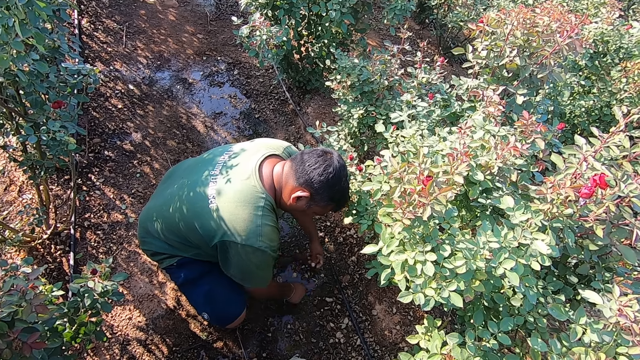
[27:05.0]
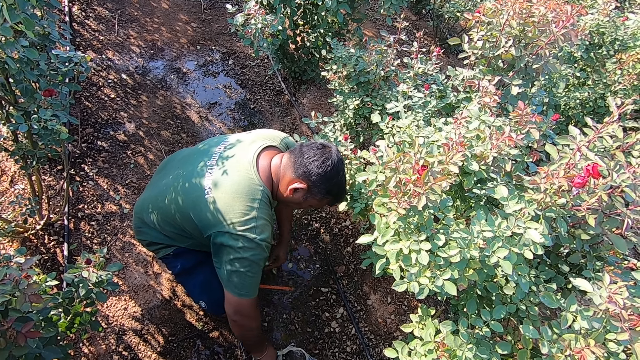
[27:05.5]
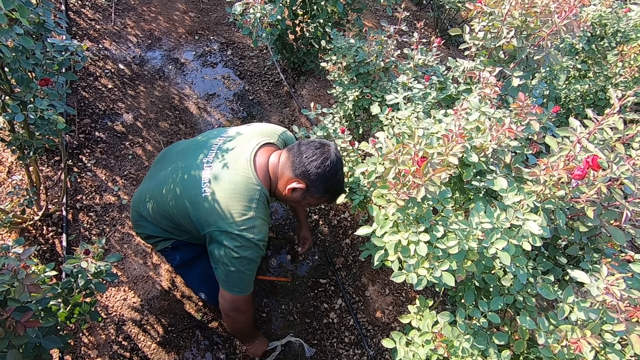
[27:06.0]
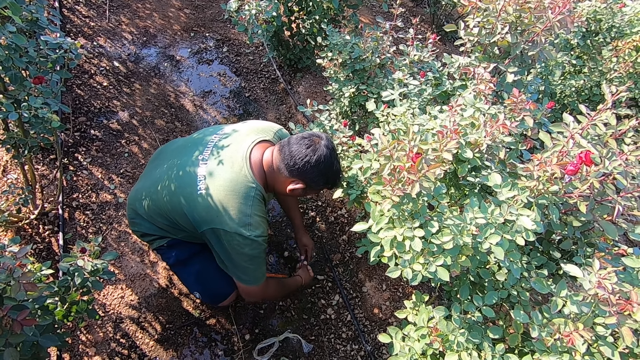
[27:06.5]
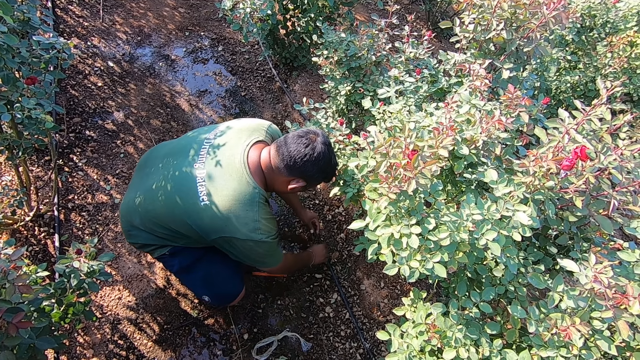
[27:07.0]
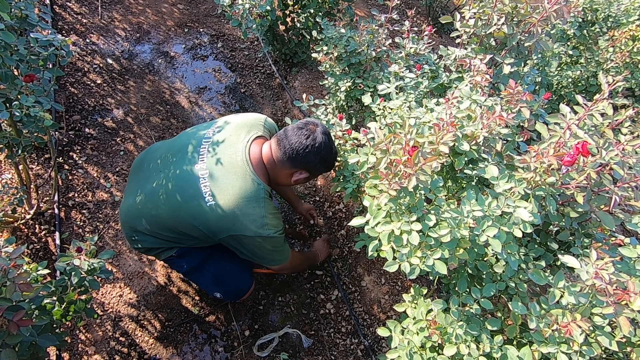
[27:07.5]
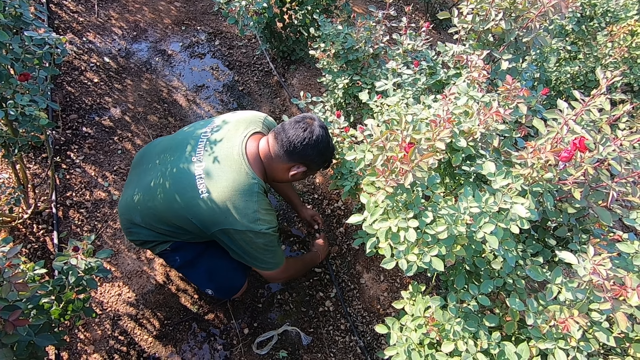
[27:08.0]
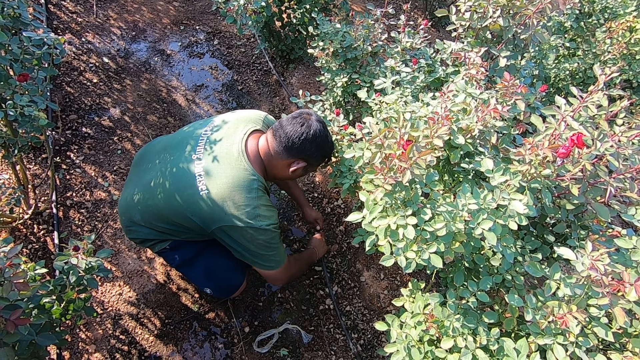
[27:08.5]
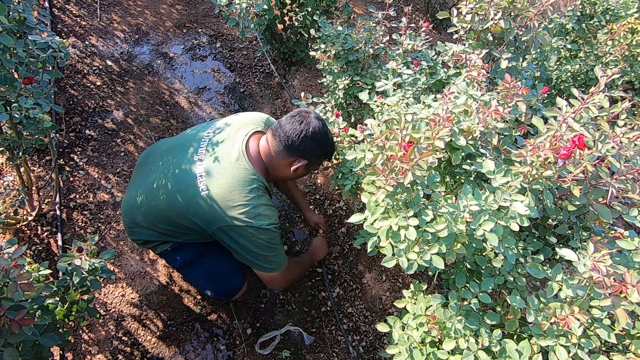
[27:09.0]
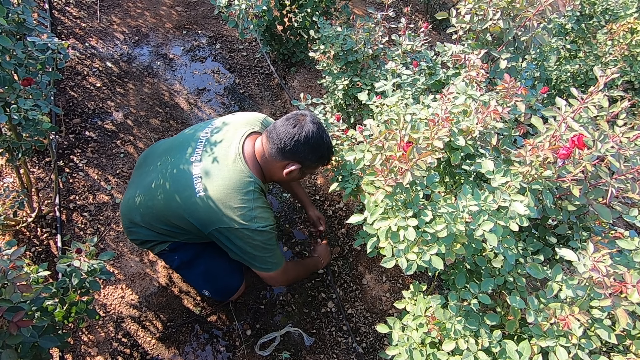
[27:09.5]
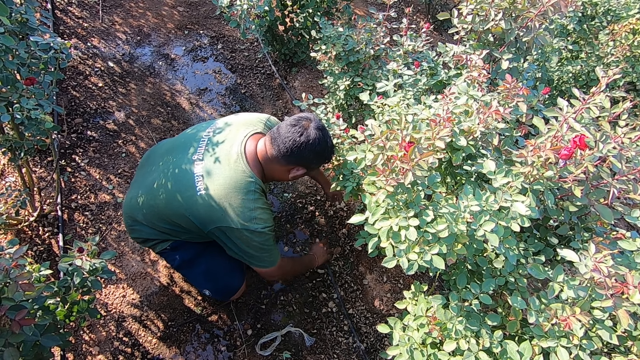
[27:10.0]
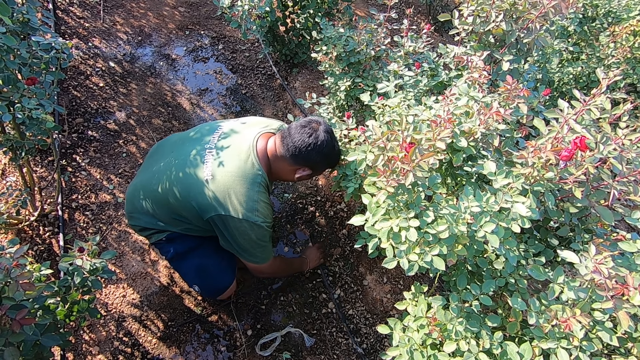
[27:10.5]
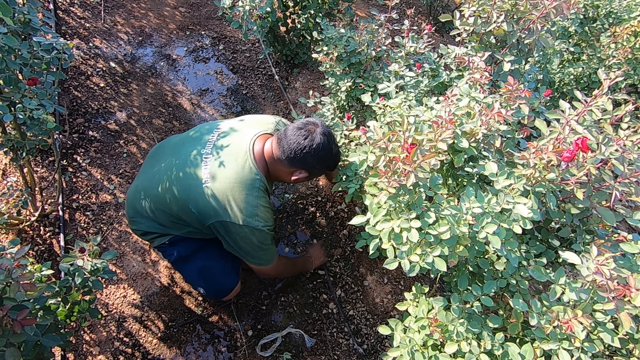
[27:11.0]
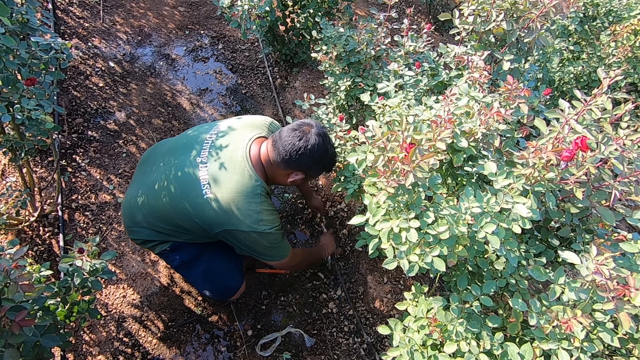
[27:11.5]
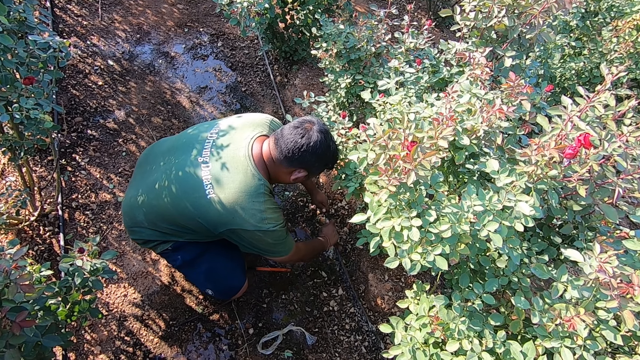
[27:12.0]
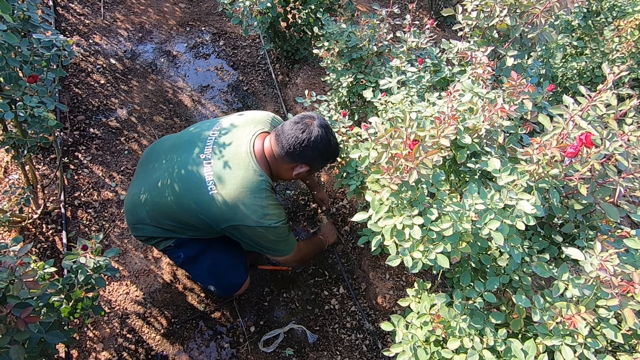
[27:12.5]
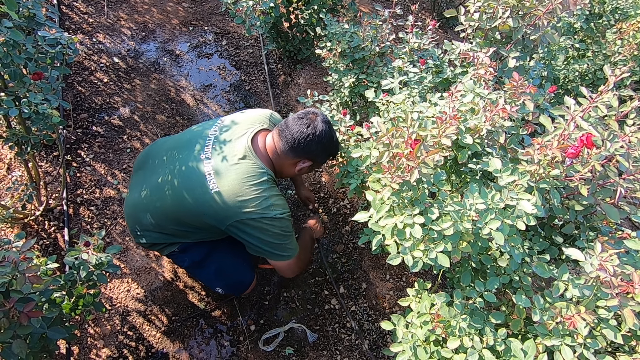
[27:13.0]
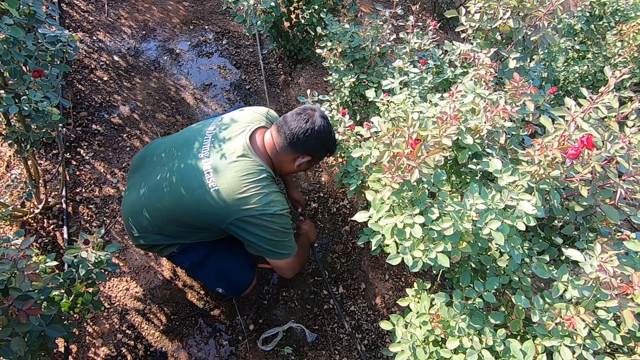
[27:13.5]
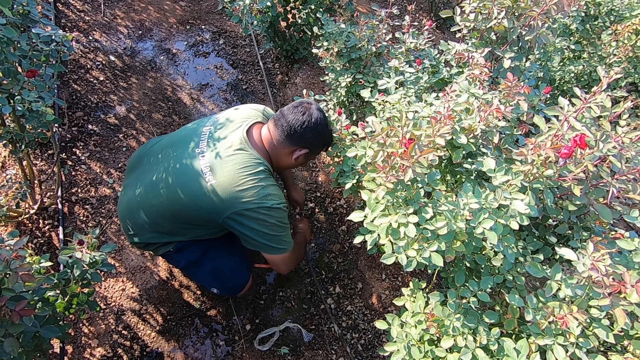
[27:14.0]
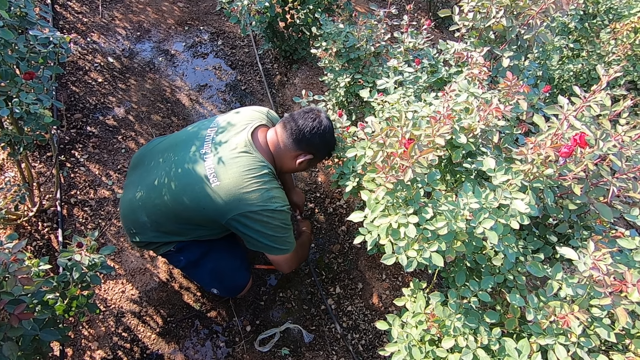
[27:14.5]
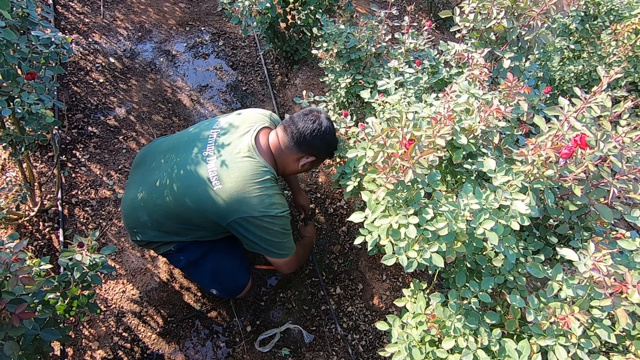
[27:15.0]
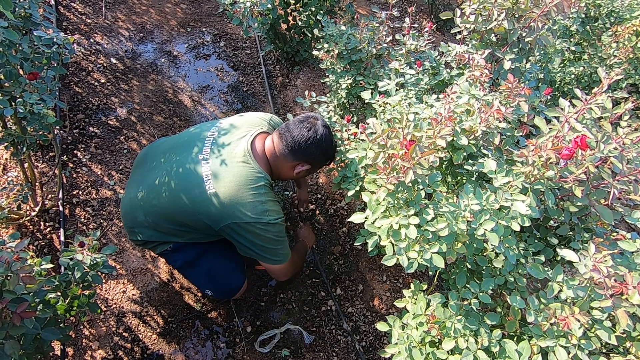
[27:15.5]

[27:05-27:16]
The man drops the piece of irrigation pipe in his left hand on the ground. The man drops the saw blade in his right hand on the ground. The man picks up a pipe joint on the ground with his right hand, passes the pipe joint in his right hand to his left hand, and picks up the irrigation pipe on the ground with his right hand. The man fixes the pipe joint in his left hand into the irrigation pipe in his right hand. The man picks up the irrigation pipe on the ground with his left hand and fixes the irrigation pipe in his left hand into the irrigation pipe in his right hand.

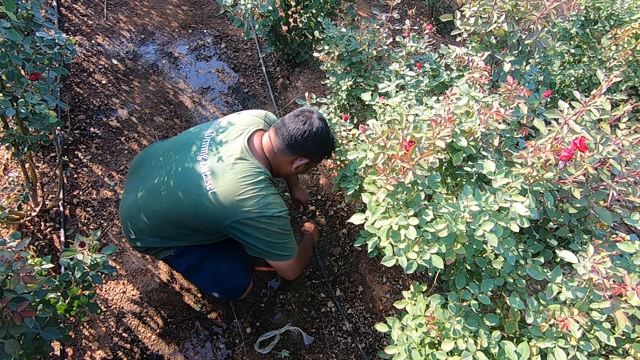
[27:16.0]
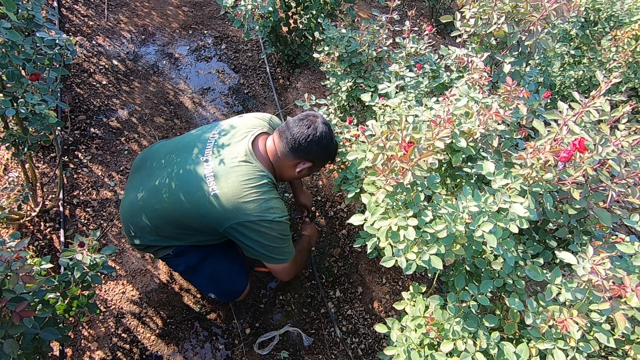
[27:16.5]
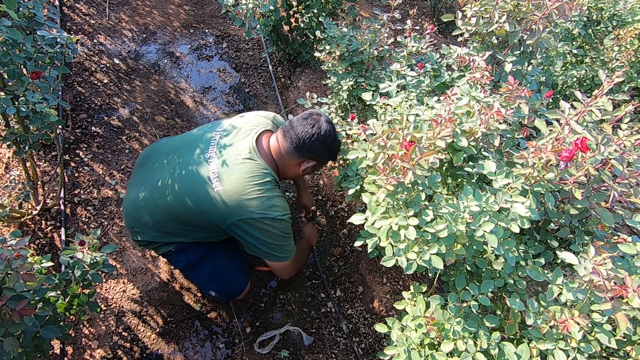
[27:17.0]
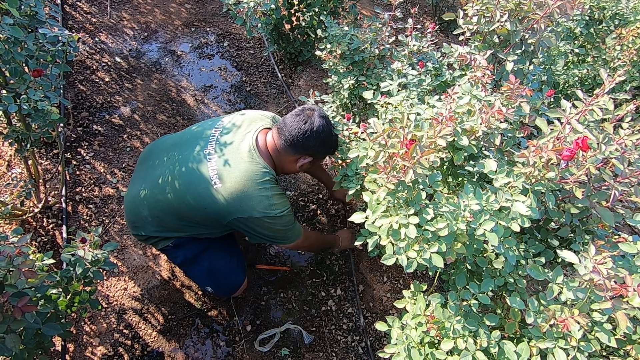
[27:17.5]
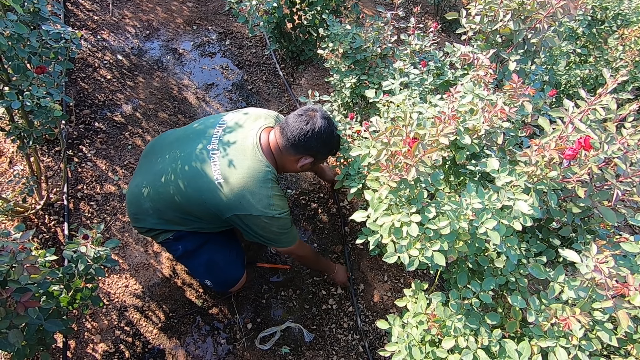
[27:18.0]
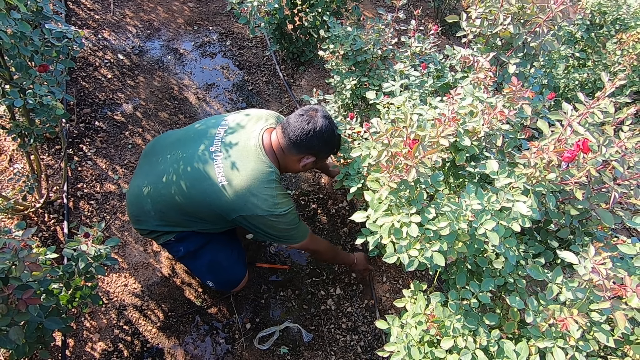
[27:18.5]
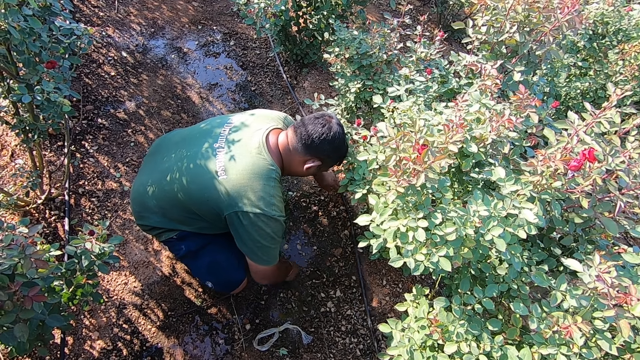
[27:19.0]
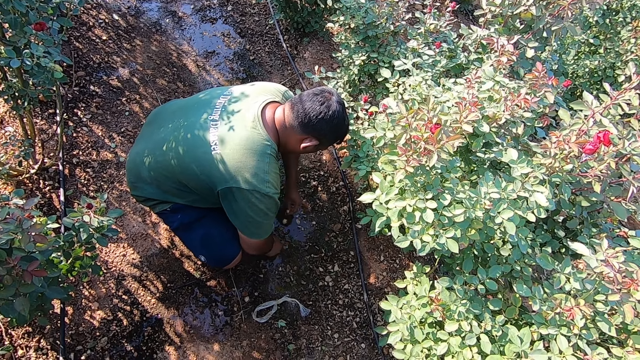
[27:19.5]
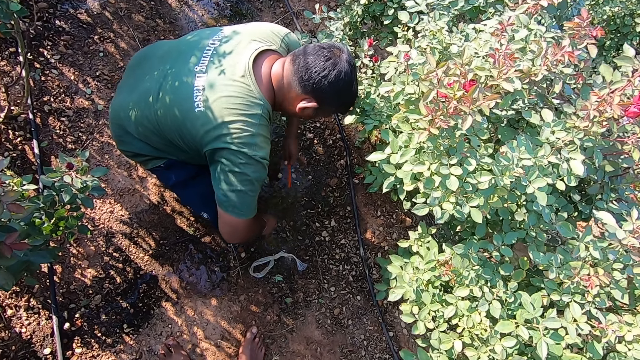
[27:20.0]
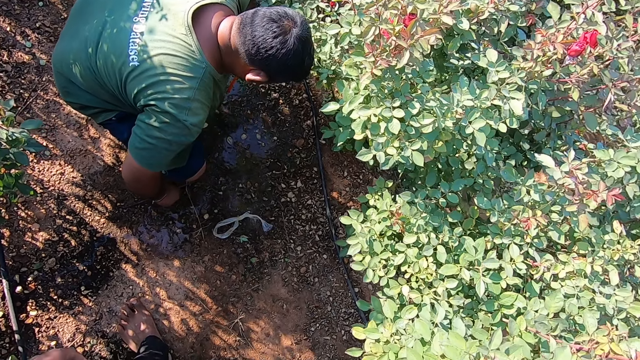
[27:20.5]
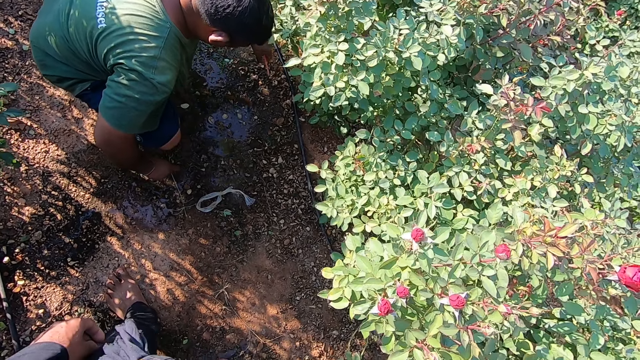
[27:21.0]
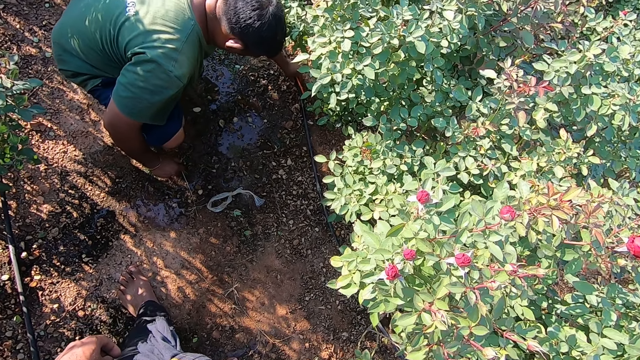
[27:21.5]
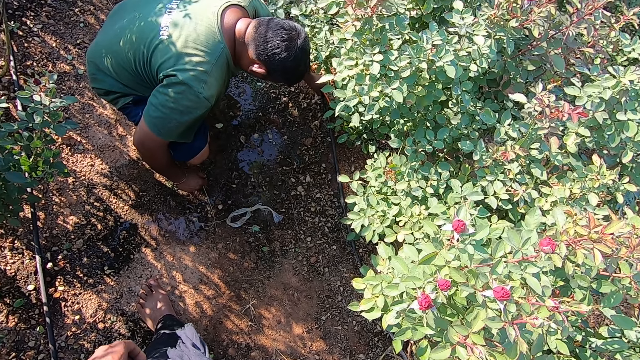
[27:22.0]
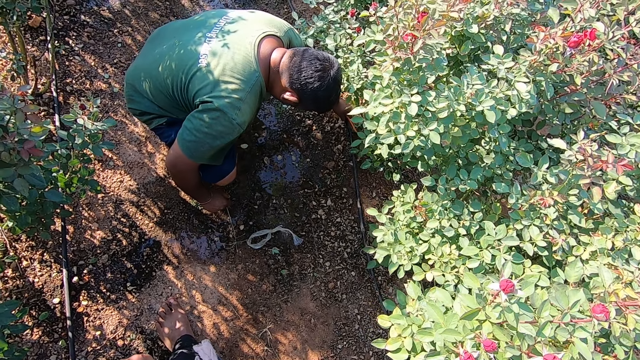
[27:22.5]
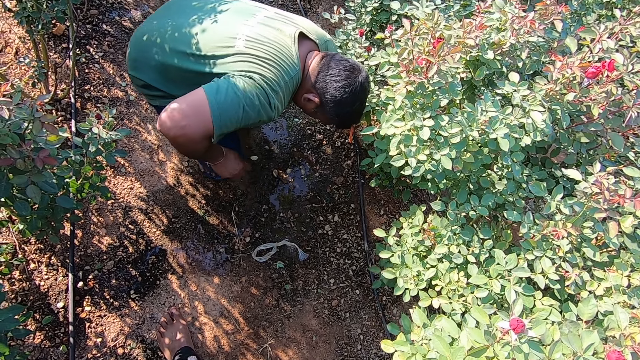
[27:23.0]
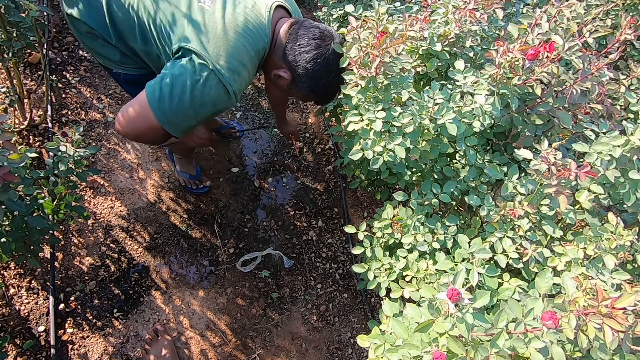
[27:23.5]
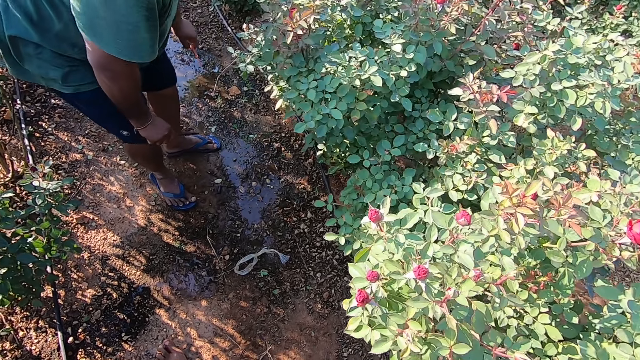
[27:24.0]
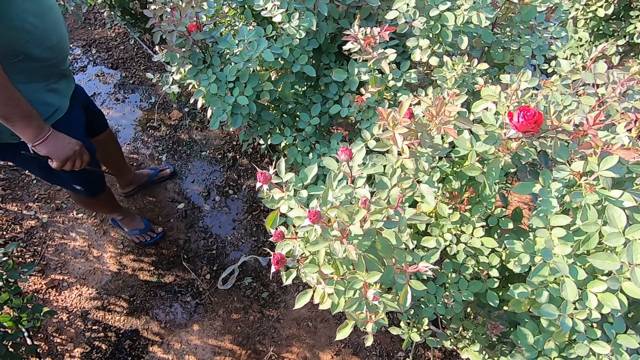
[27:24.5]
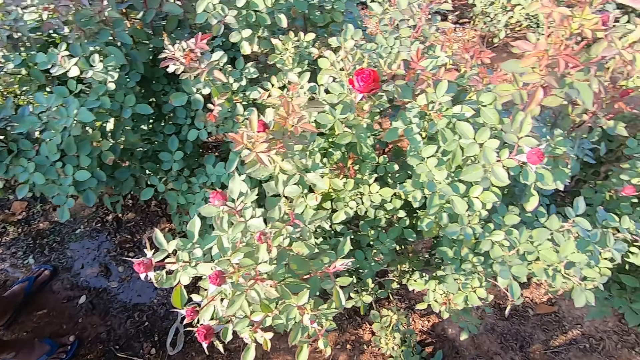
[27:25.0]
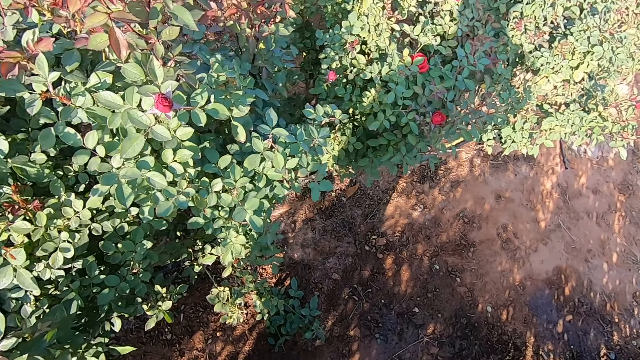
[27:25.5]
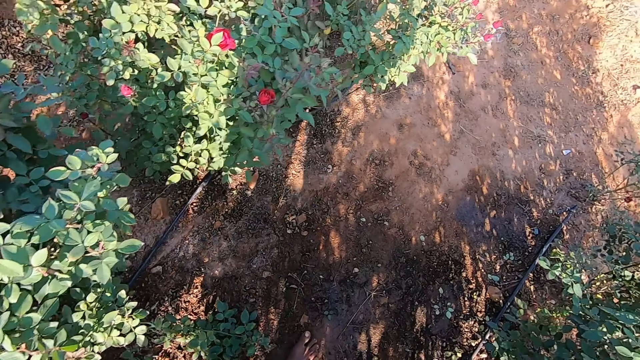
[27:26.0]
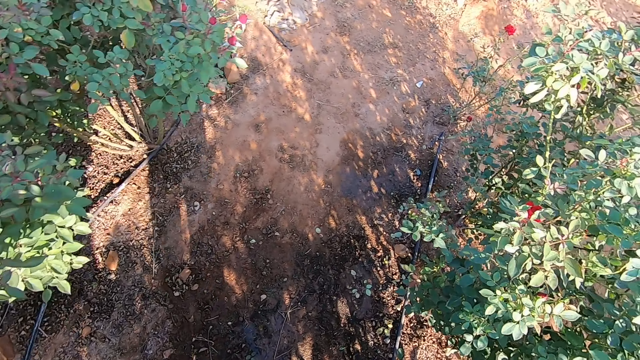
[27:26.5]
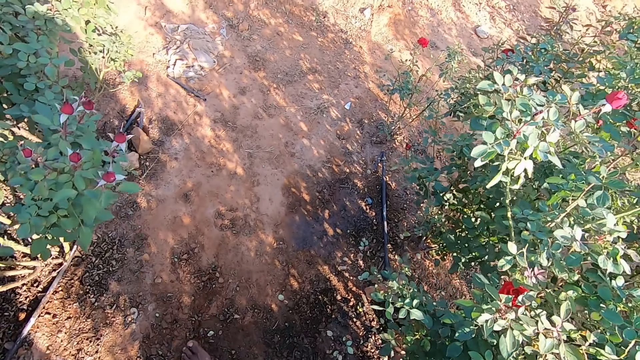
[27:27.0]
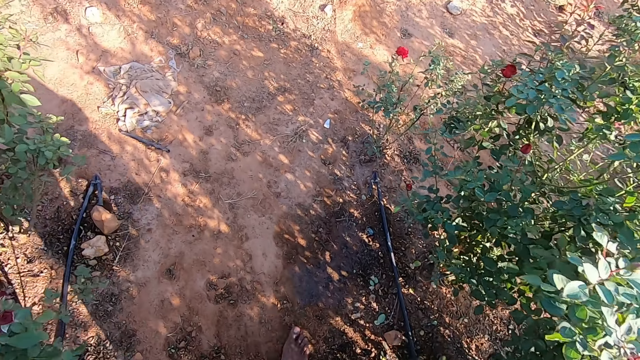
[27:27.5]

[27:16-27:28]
The man drops the hose on the ground with both hands. The man moves the hoses on the ground with both hands, picks up the metal saw from the ground in his right hand, passes the metal saw to his left hand with his right hand, and moves the hose on the ground with his right hand. The camera wearer converses with the man. They walk in the farm.
